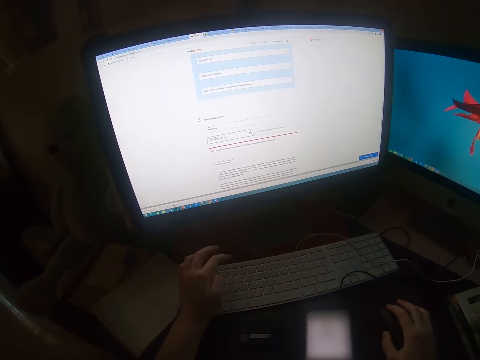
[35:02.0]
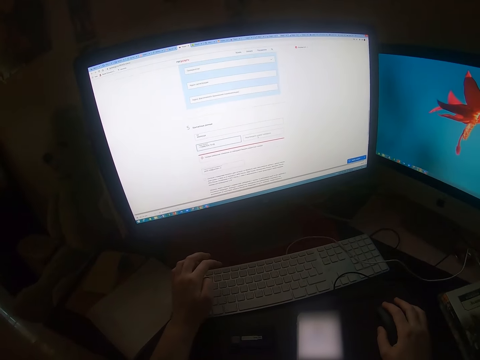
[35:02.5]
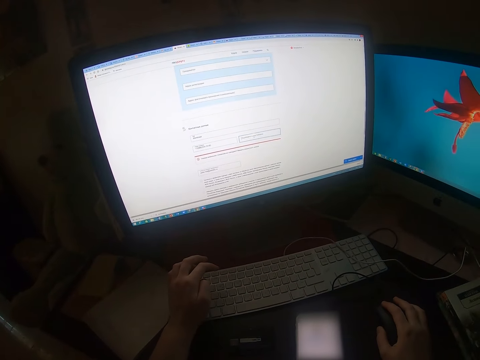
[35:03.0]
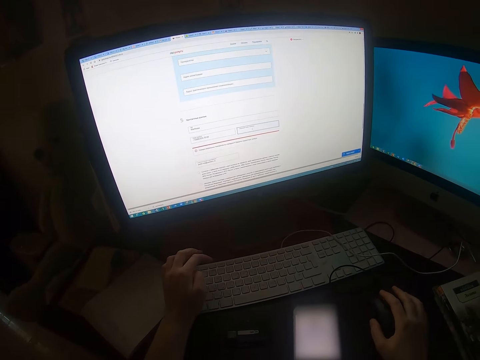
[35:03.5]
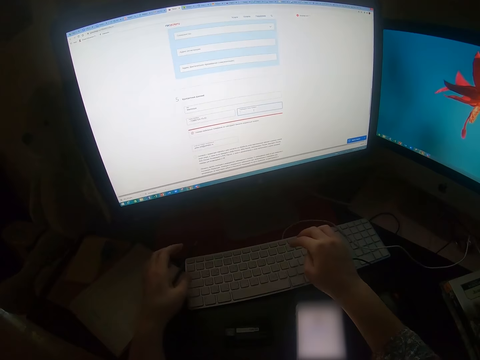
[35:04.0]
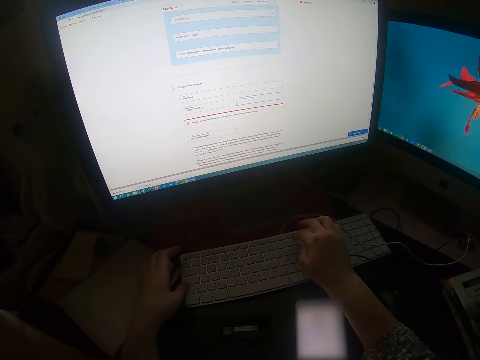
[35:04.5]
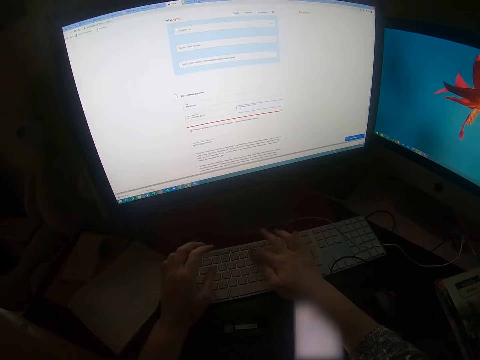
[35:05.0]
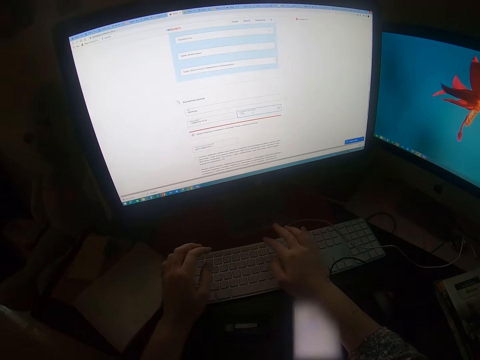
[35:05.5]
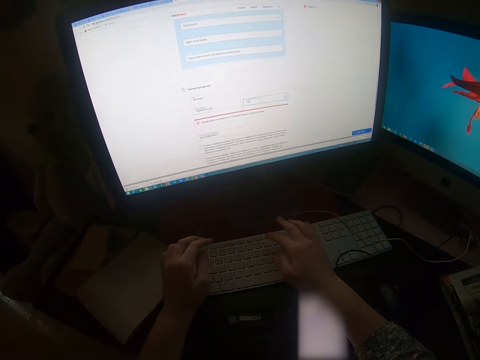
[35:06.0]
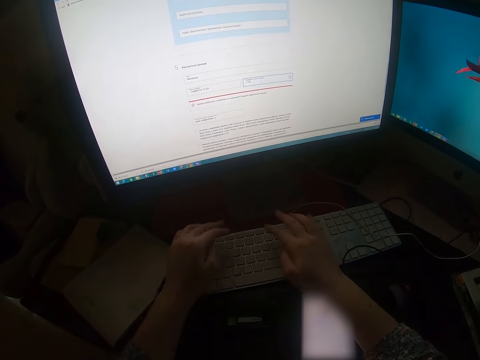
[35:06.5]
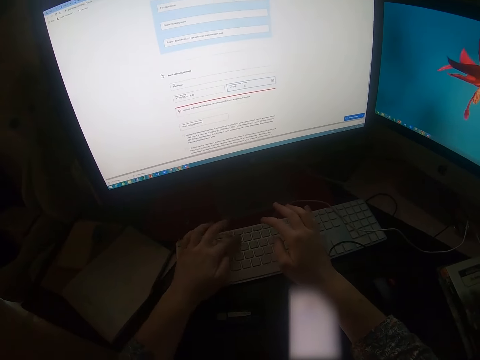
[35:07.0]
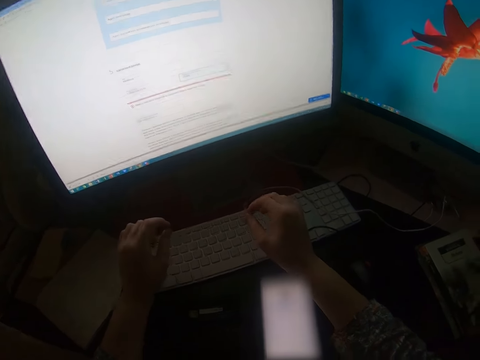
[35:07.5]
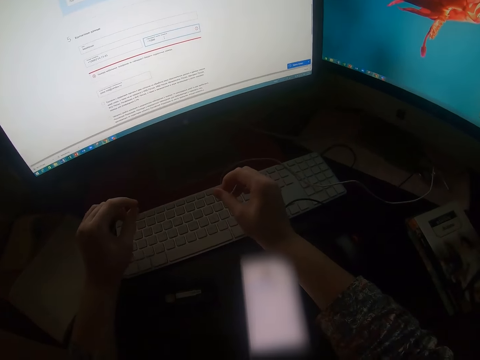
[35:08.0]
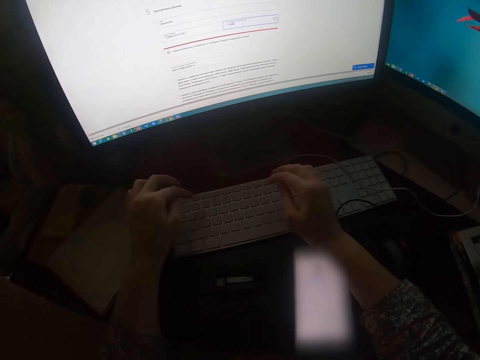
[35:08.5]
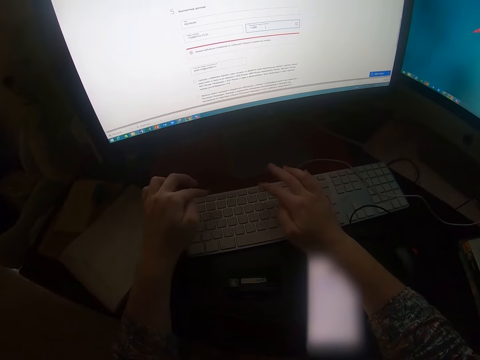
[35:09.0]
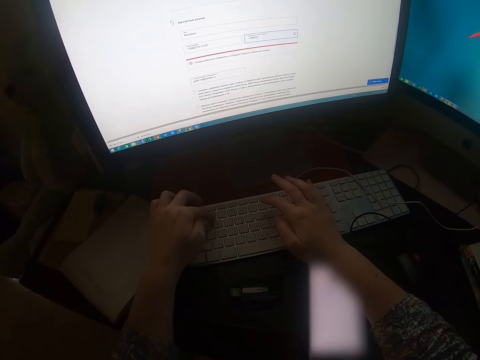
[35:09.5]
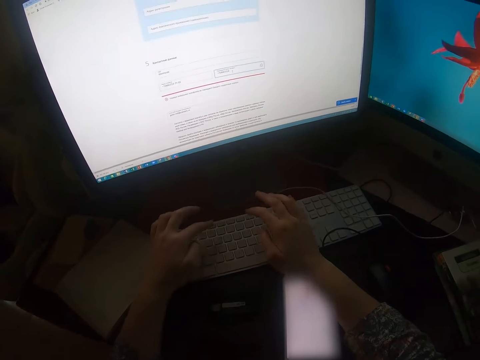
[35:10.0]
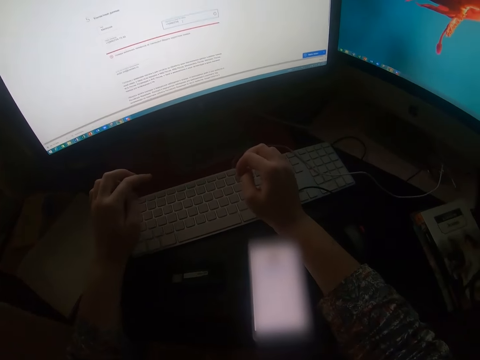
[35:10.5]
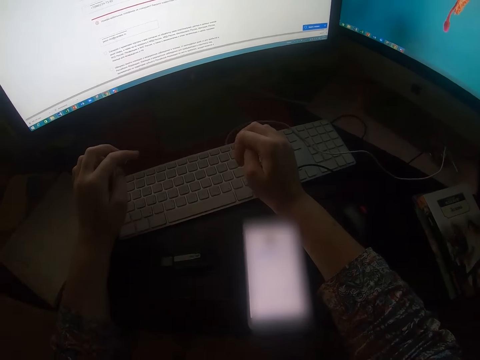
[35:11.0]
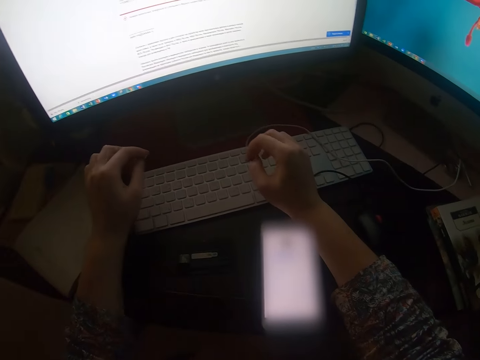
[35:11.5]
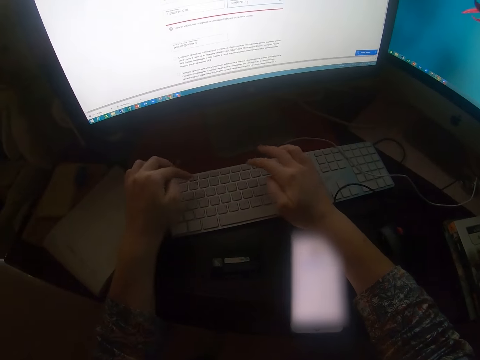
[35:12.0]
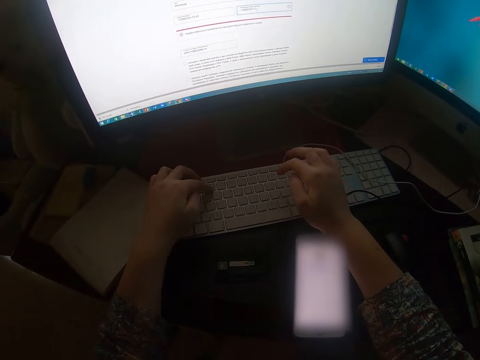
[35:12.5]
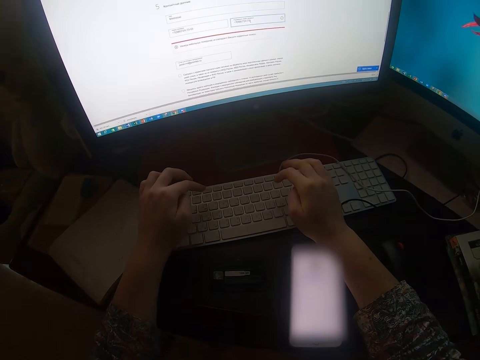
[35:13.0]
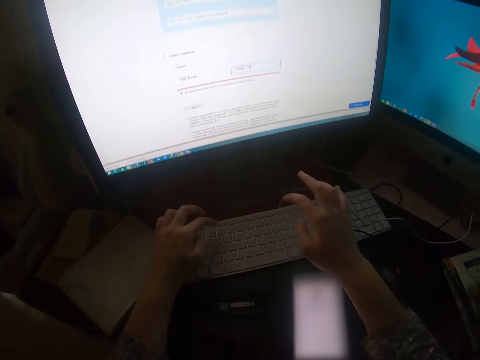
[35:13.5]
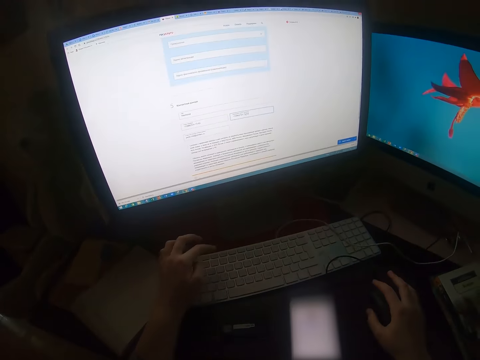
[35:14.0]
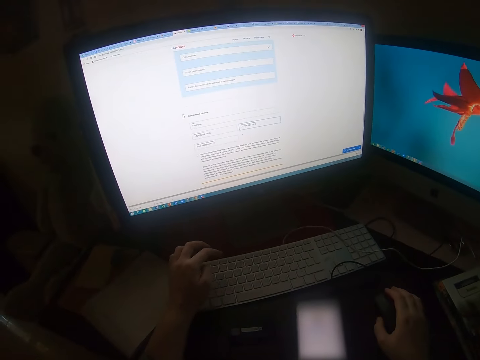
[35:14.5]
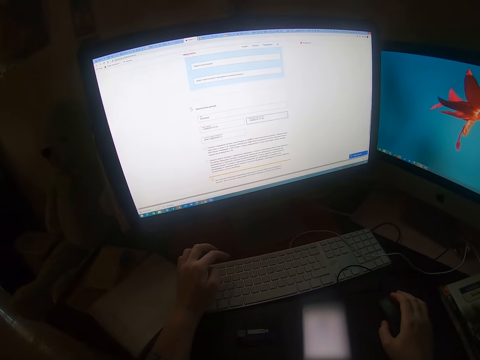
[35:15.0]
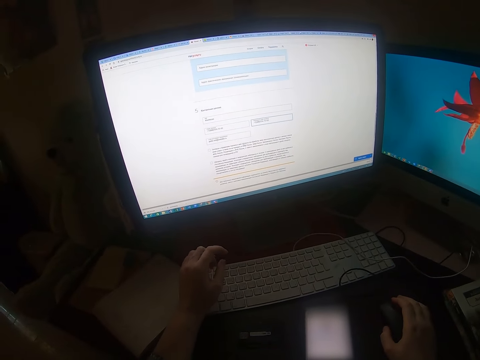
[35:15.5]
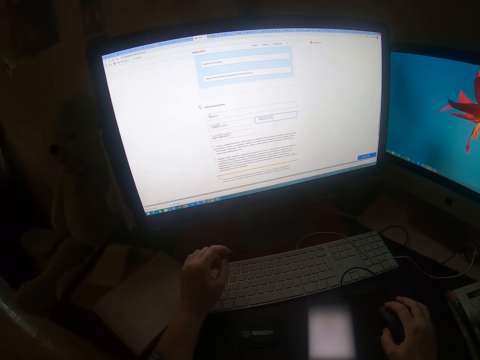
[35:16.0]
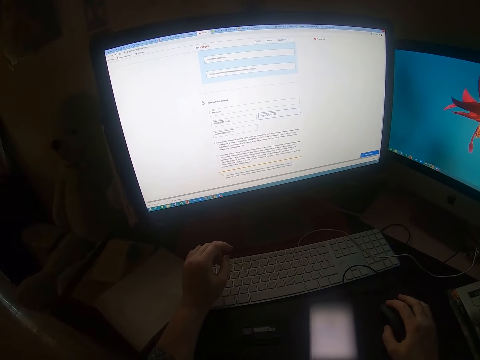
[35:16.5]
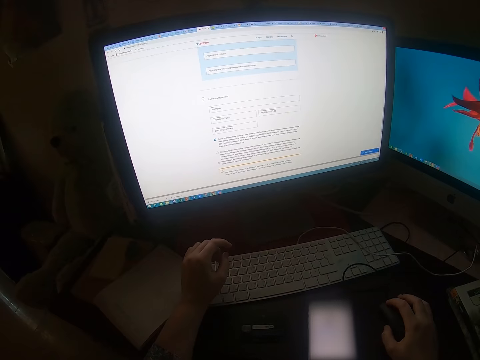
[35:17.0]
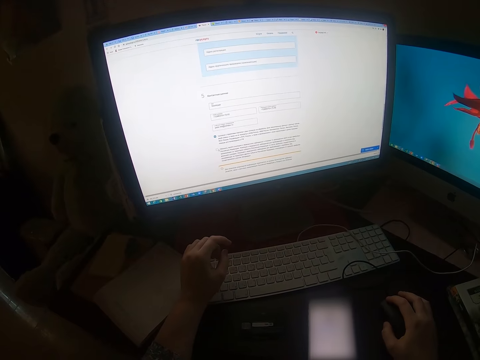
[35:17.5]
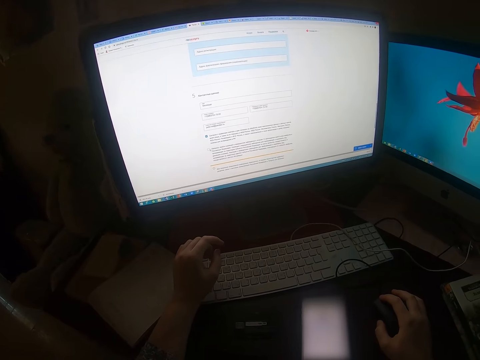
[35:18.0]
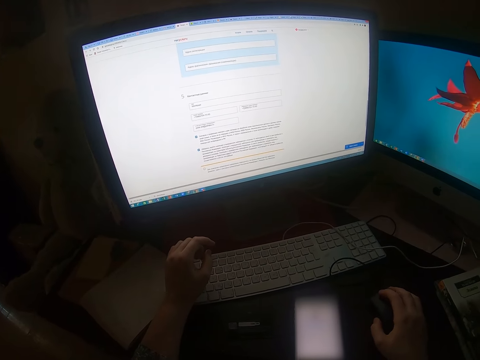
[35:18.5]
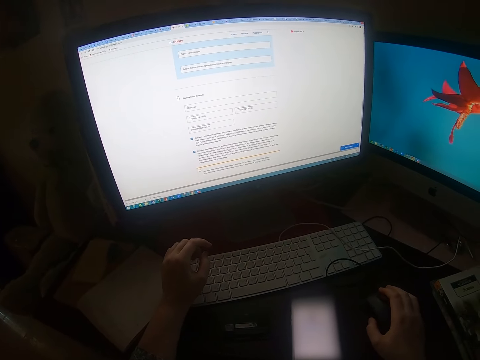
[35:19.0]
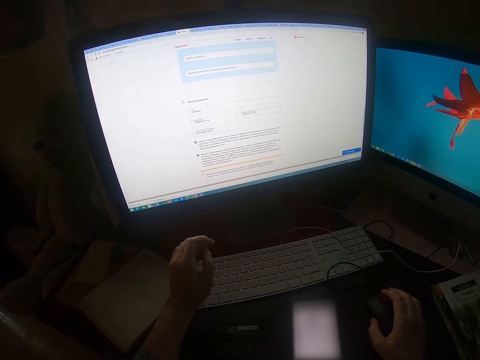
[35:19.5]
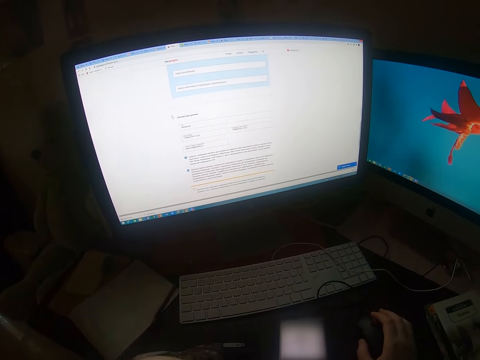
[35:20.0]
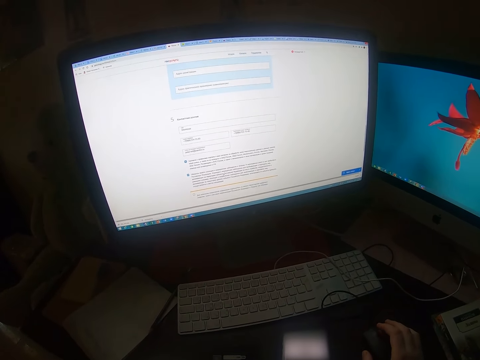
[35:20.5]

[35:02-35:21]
The camera wearer operates the desktop on the table with a mouse. They type on the keyboard repeatedly. They operate the desktop on the table with the mouse.

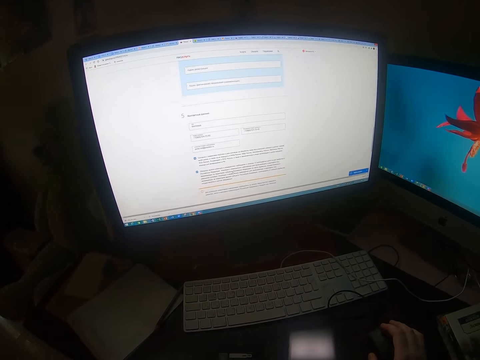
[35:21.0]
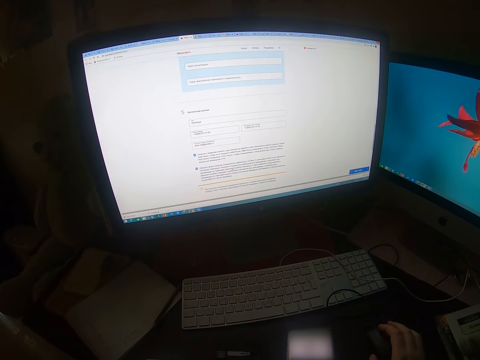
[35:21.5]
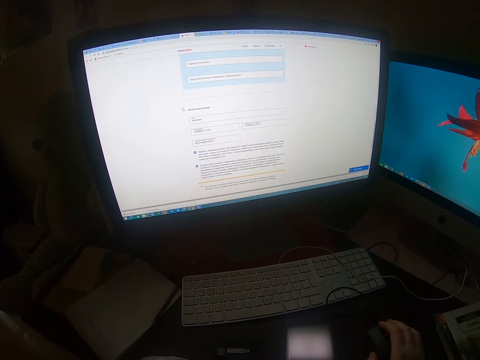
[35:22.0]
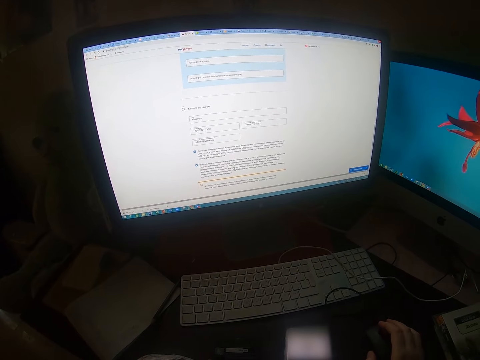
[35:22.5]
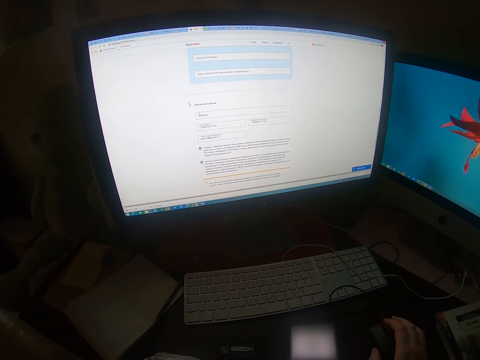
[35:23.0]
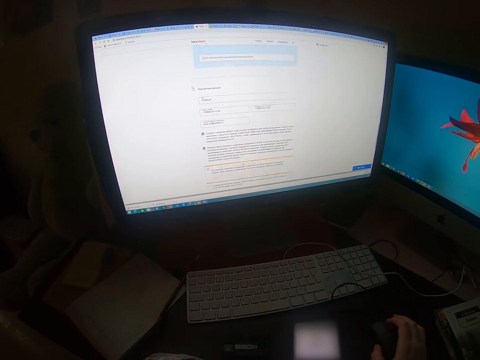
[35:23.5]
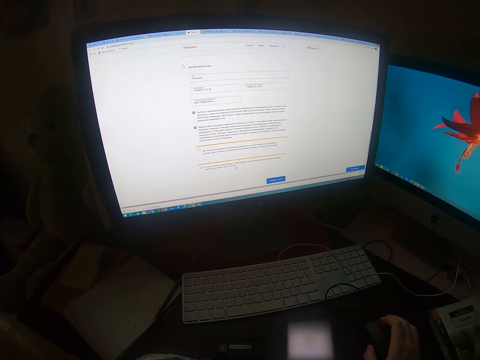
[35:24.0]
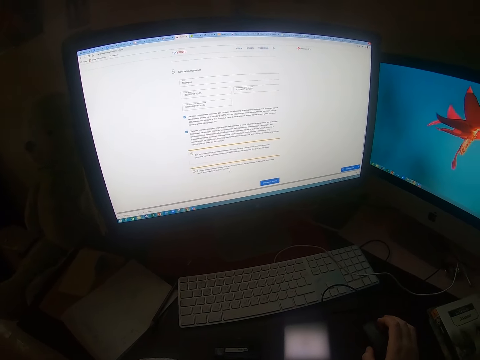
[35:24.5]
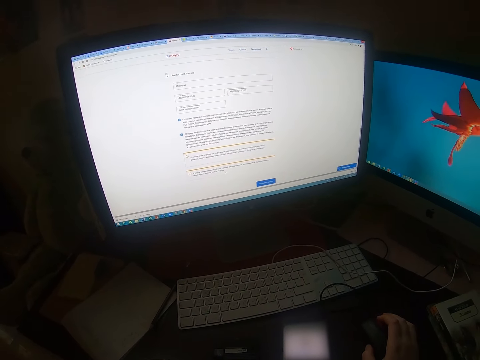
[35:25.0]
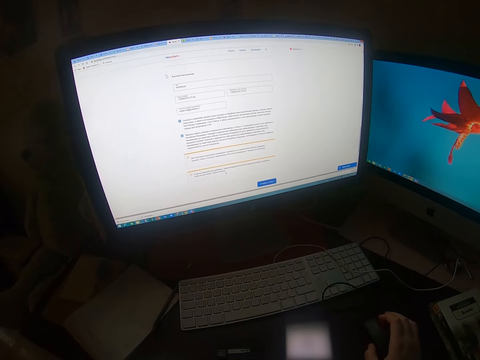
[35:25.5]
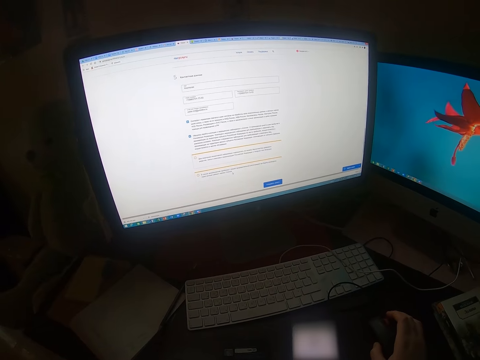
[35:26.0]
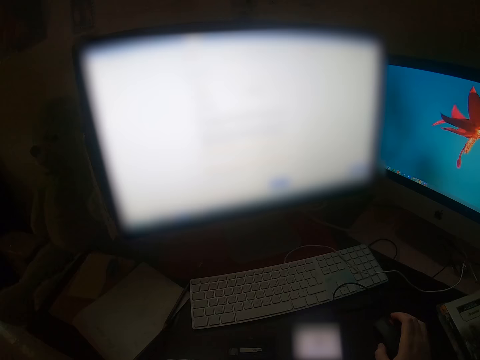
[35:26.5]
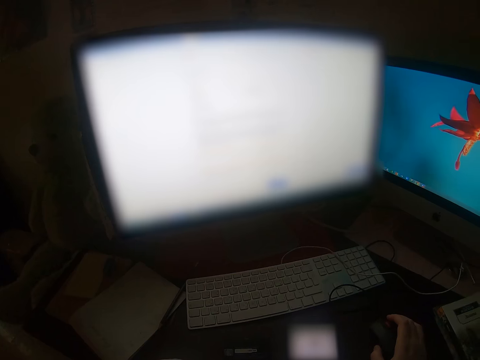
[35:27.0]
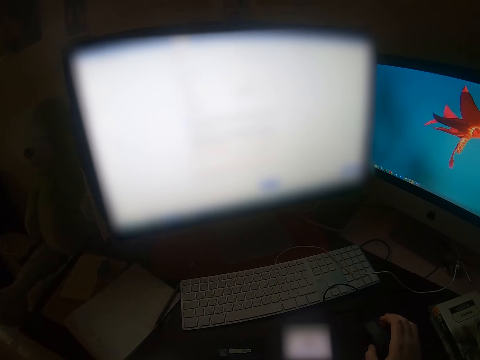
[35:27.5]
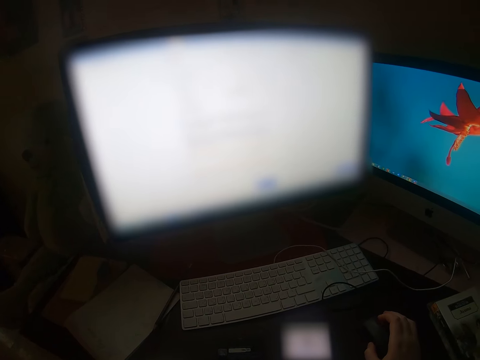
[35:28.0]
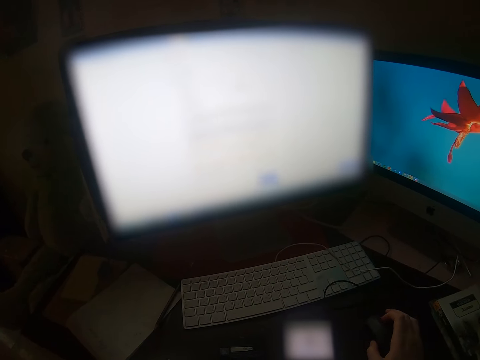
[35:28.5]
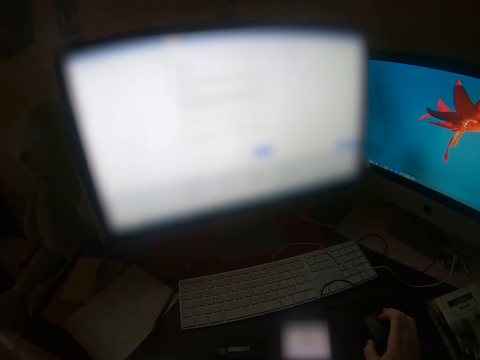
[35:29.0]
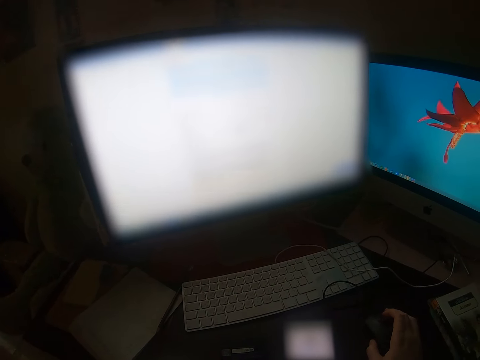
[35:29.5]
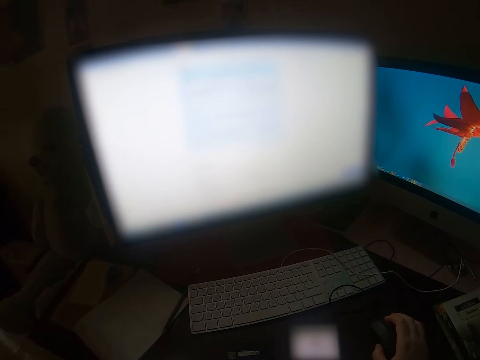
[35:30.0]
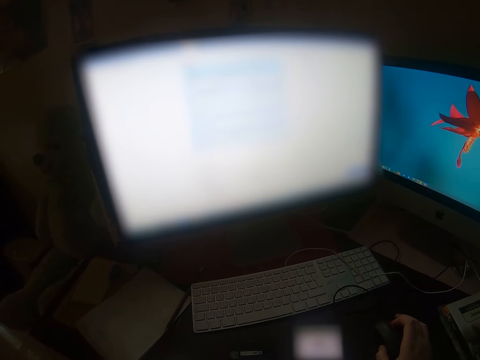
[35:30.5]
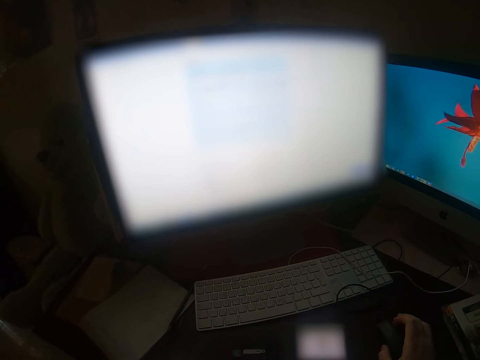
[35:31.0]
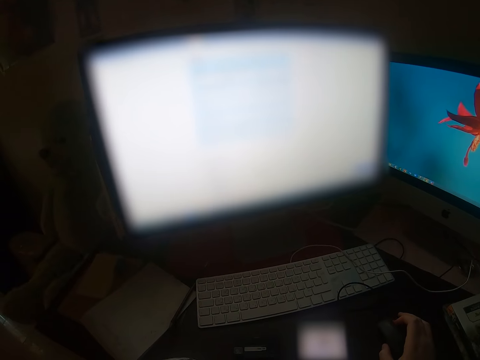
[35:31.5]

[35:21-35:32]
The camera wearer scrolls the screen with a mouse.
